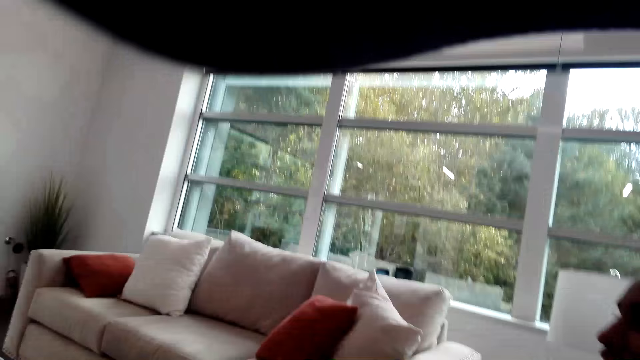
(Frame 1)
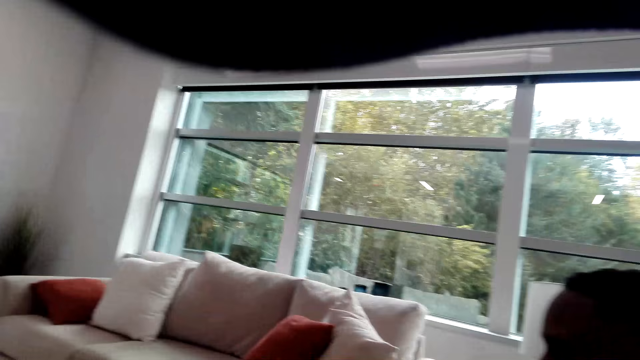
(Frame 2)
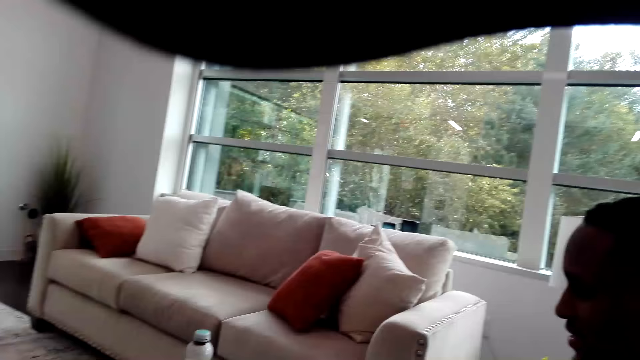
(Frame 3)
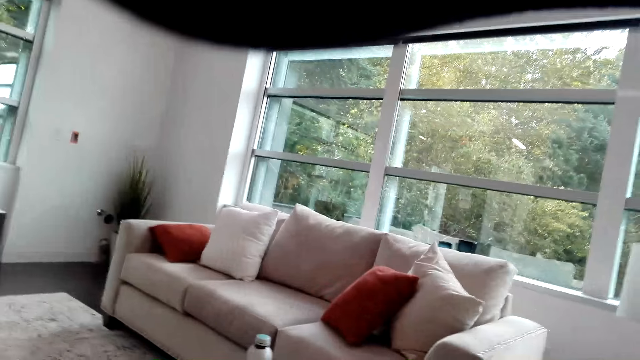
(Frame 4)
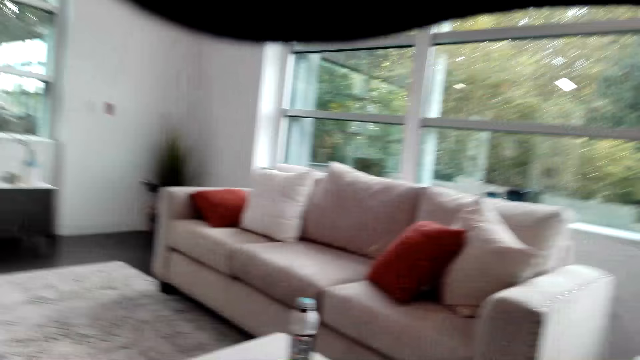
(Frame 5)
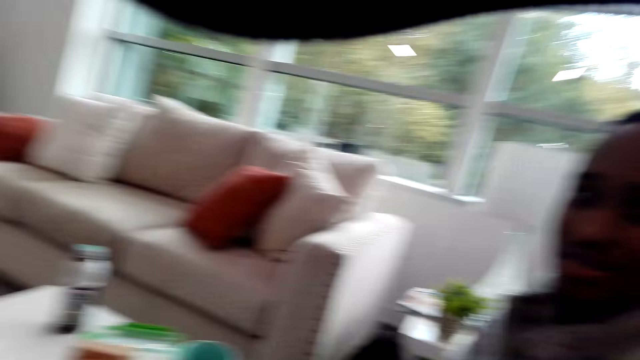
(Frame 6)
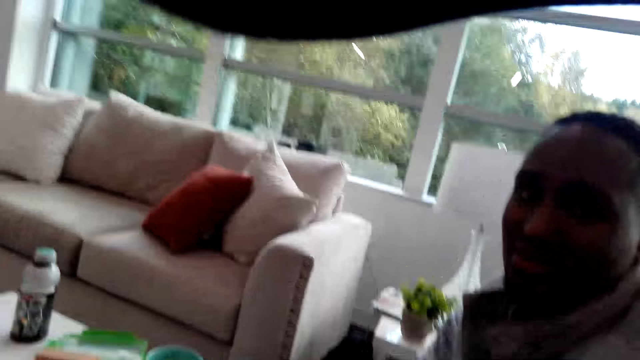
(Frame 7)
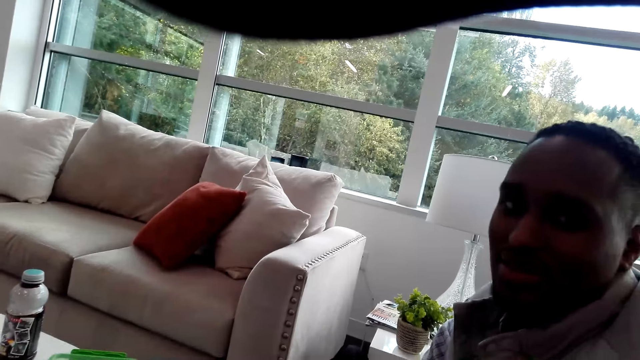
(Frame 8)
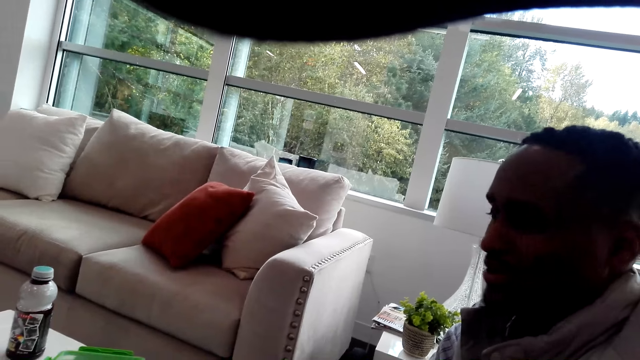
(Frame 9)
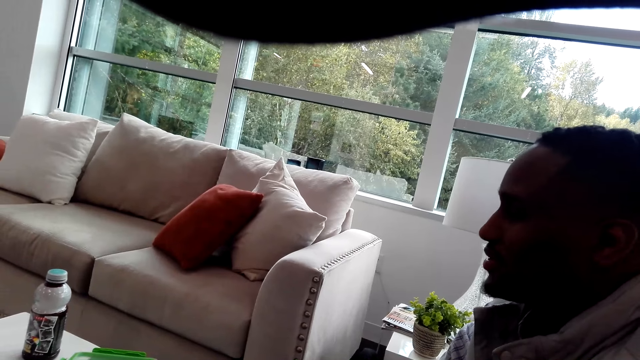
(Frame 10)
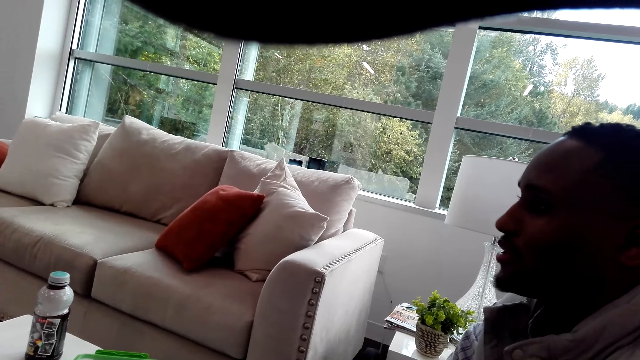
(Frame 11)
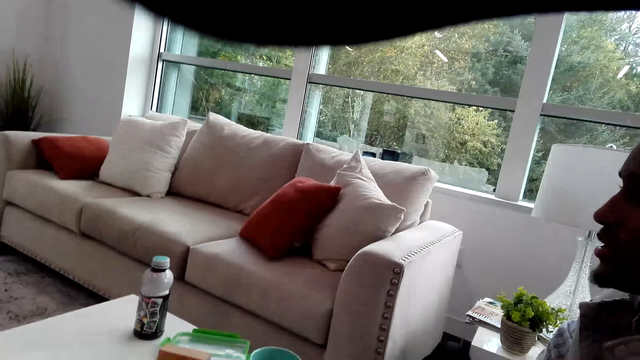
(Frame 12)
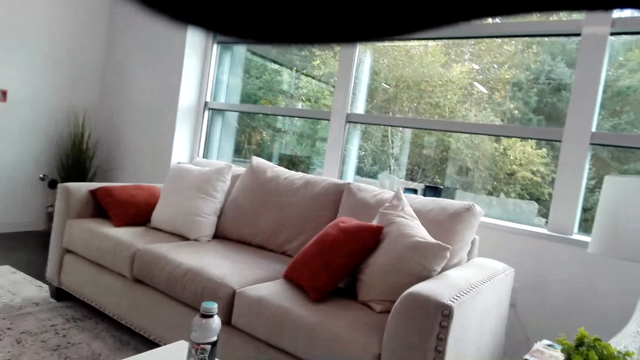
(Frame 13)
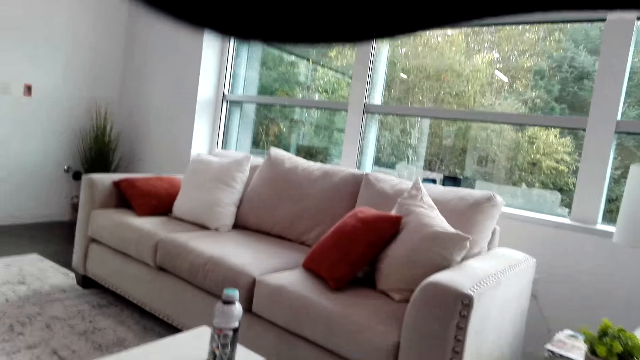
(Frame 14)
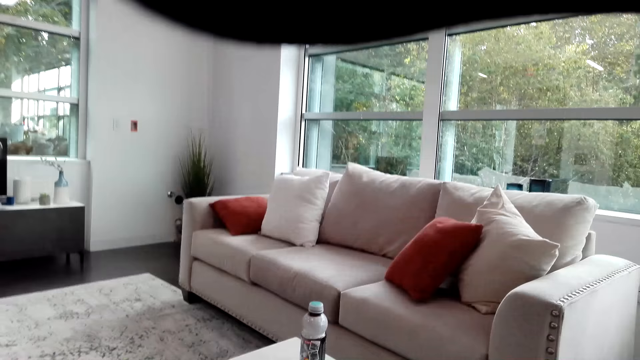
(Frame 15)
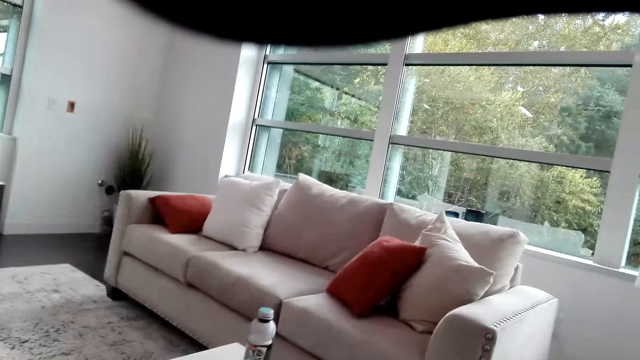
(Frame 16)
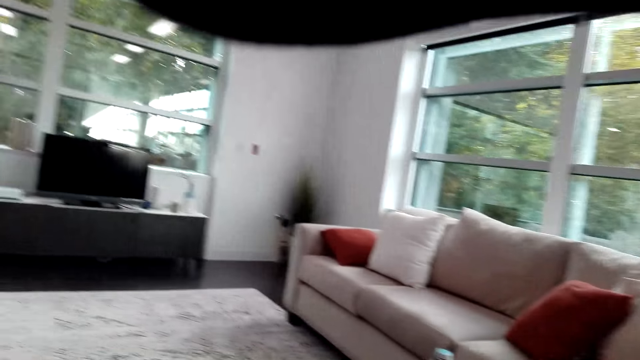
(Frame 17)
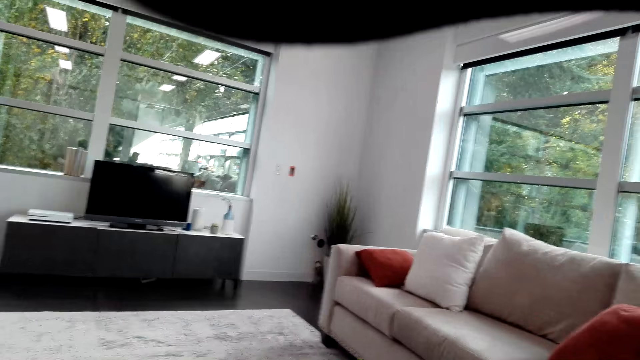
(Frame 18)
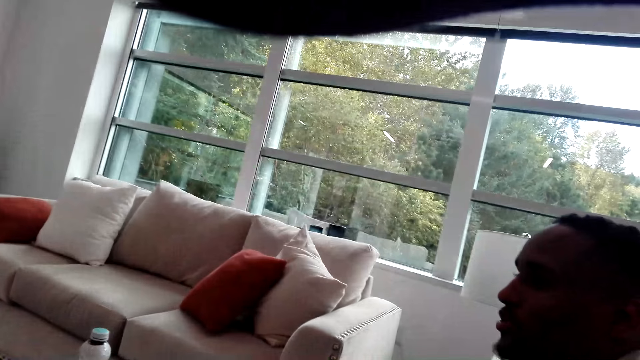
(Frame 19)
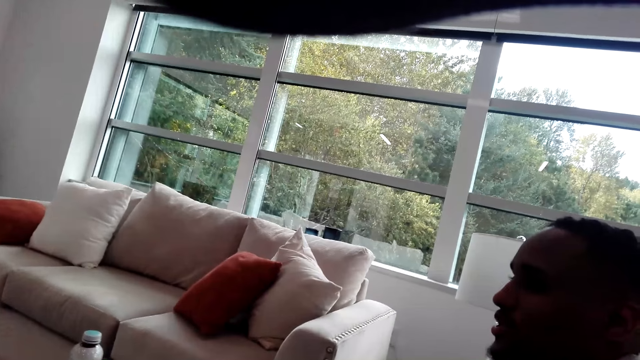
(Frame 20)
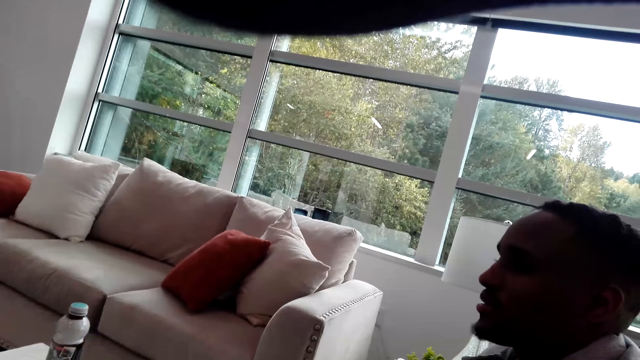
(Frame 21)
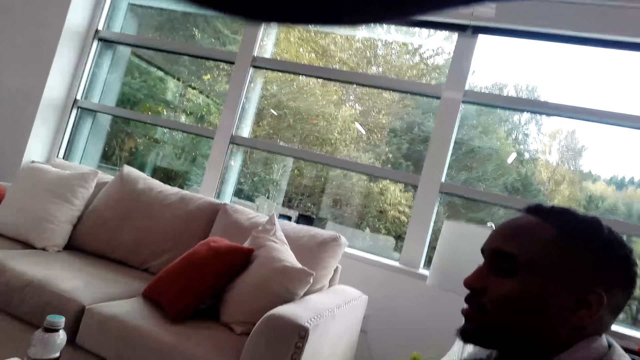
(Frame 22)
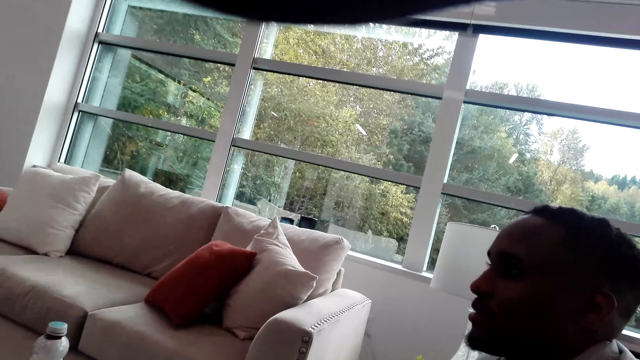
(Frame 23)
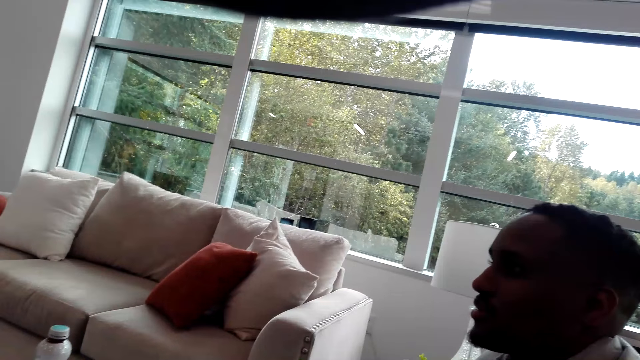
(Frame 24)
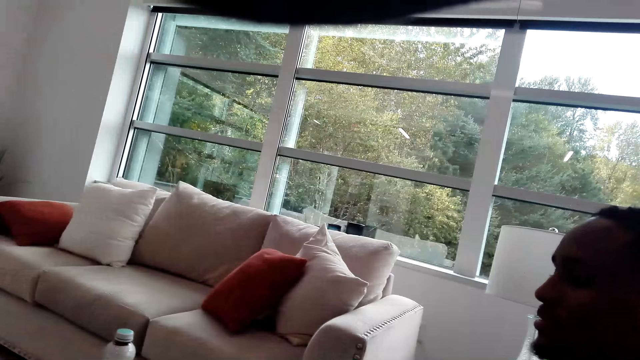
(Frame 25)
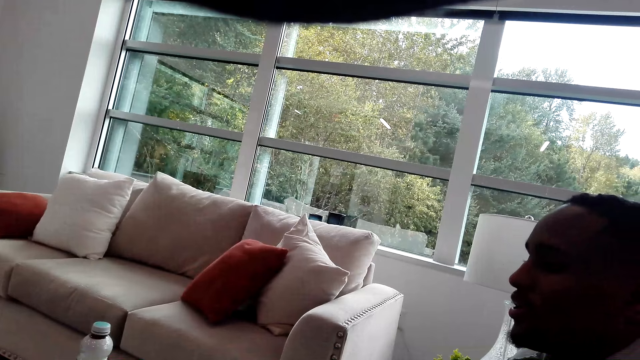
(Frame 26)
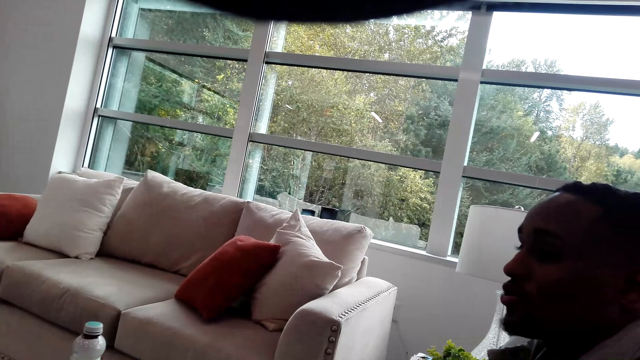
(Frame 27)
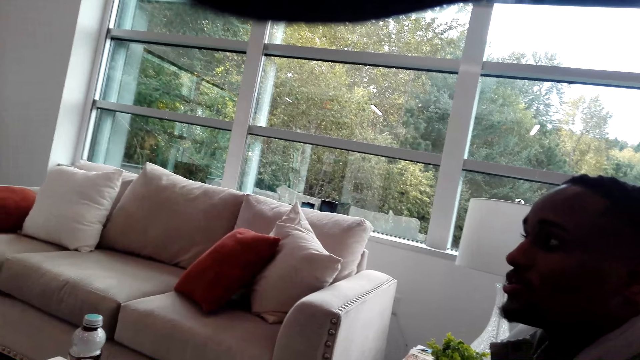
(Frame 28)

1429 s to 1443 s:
The camera wearer looks around the room. They look at a man. The man shakes his head. The camera wearer converses with the man. They look around the room. They look at the man.

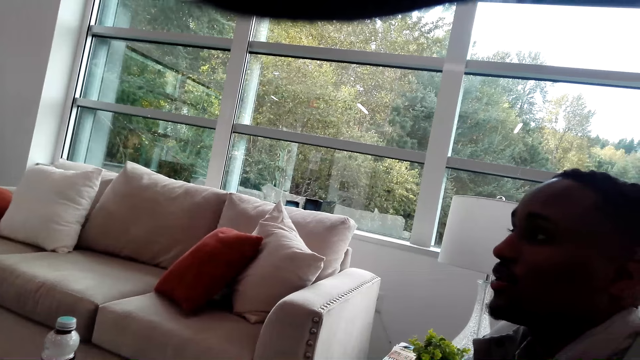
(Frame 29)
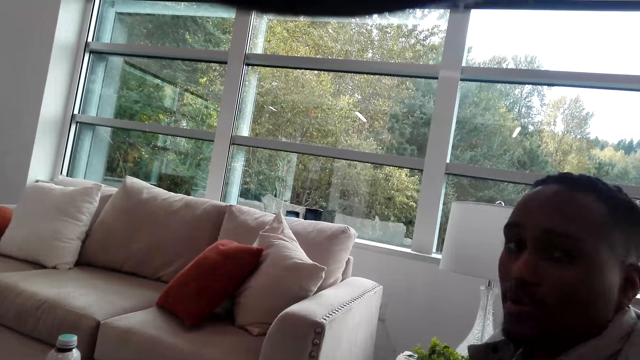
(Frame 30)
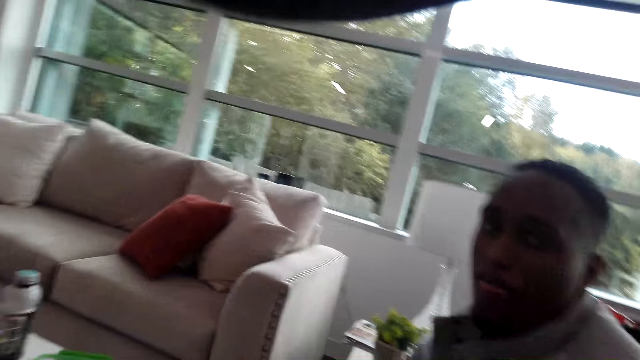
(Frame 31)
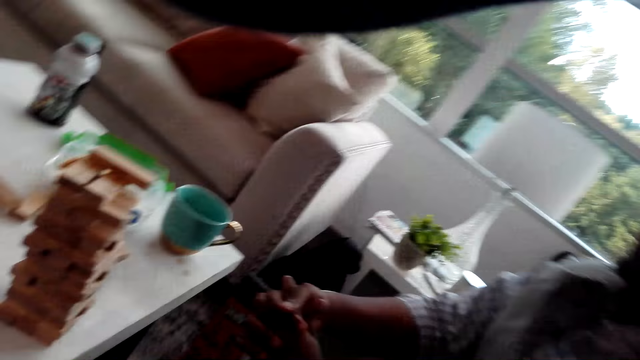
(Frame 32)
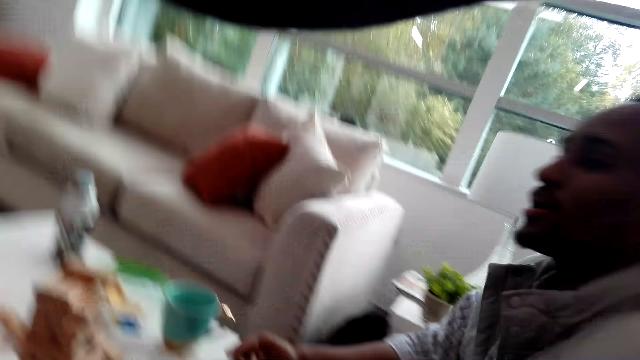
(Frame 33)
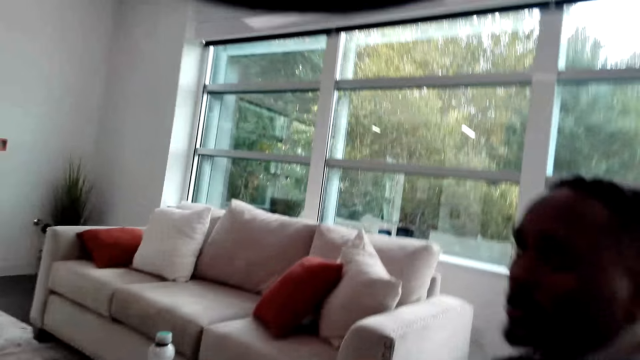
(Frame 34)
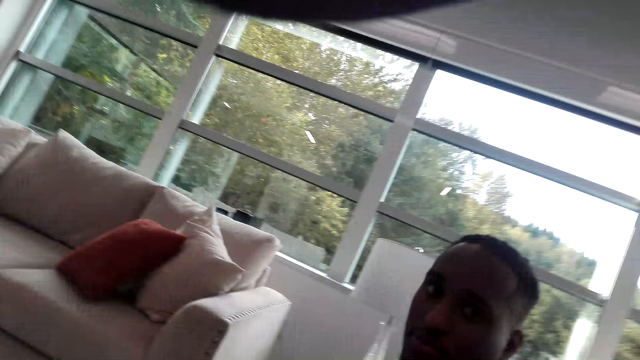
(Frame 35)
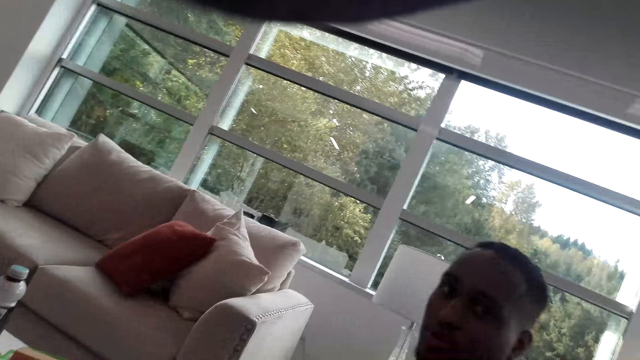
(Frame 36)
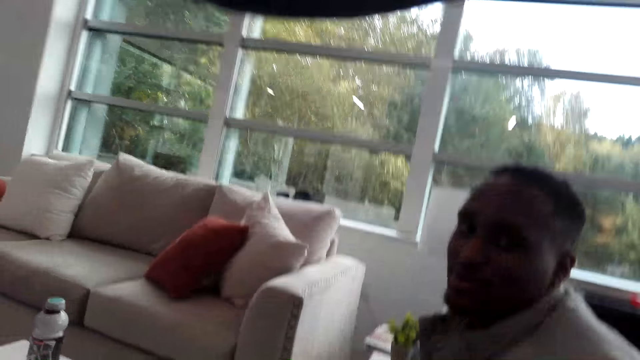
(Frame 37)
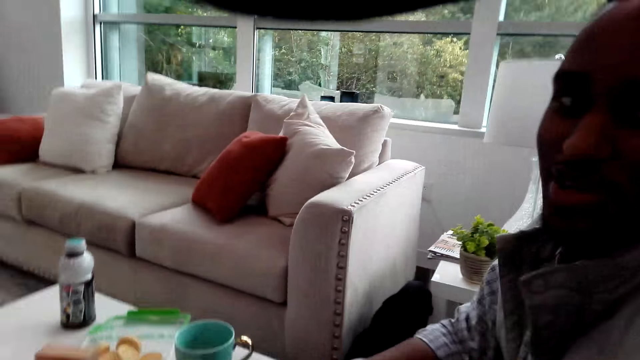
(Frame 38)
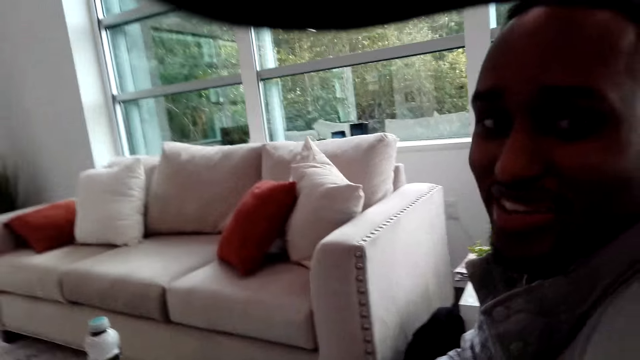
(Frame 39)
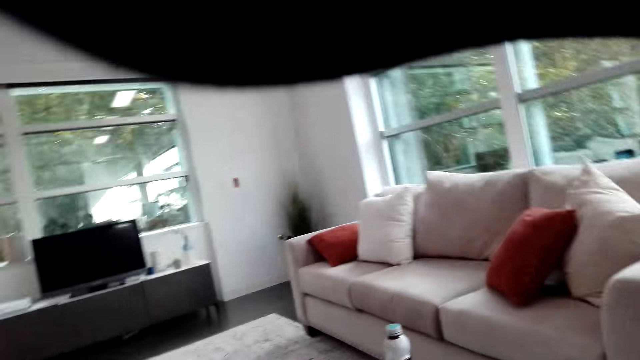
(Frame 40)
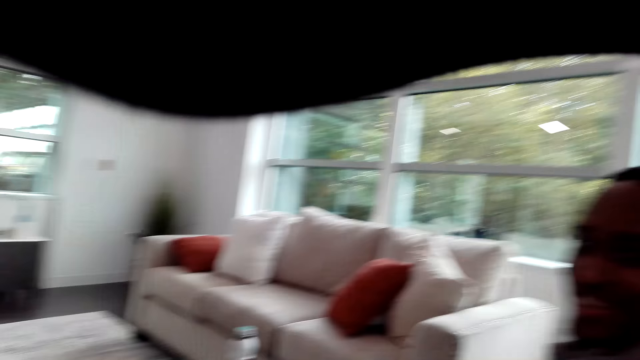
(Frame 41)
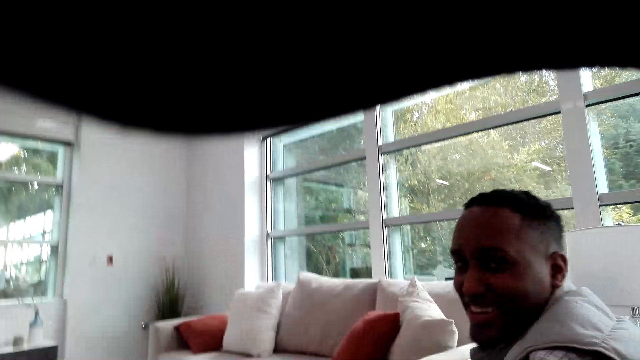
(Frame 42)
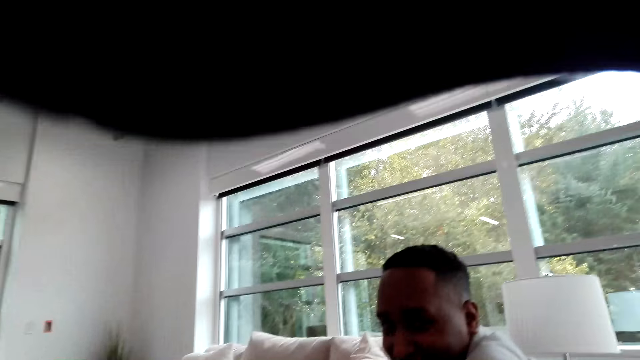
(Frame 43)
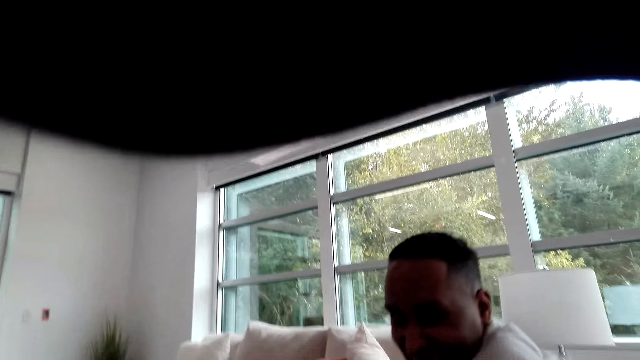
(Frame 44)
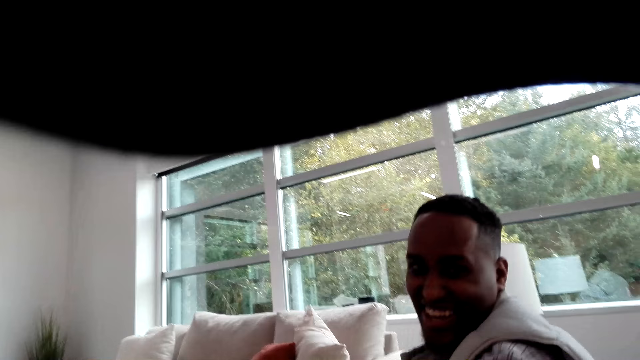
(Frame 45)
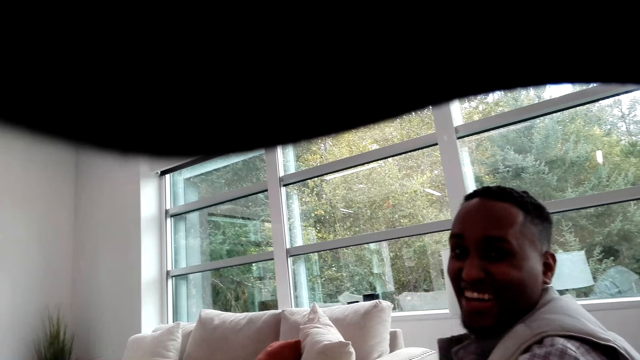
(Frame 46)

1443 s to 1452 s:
A man looks at the camera wearer.
